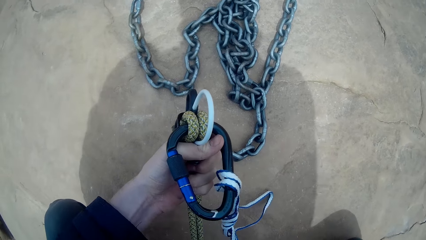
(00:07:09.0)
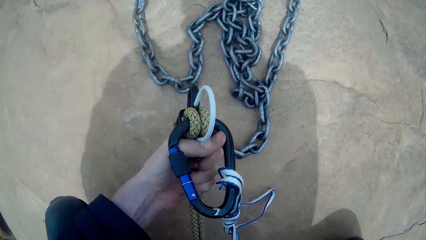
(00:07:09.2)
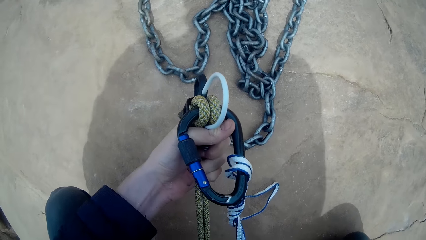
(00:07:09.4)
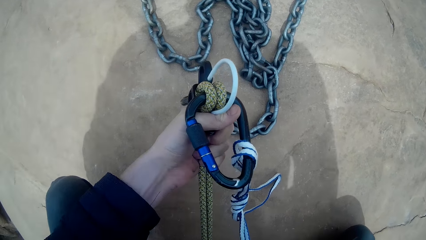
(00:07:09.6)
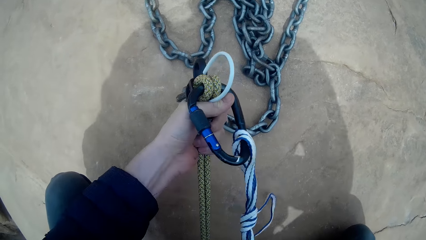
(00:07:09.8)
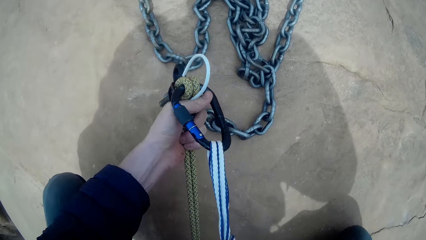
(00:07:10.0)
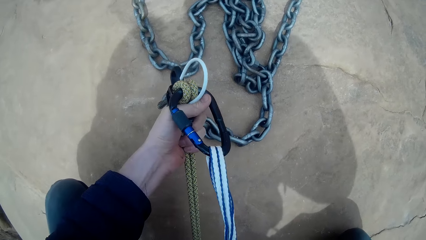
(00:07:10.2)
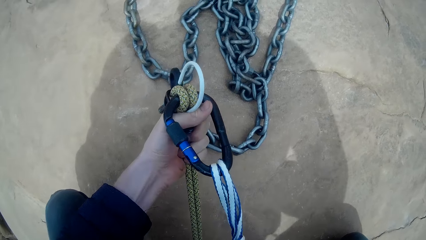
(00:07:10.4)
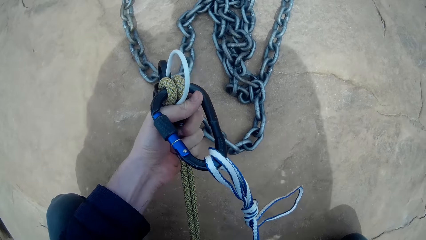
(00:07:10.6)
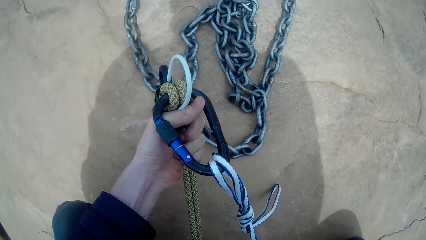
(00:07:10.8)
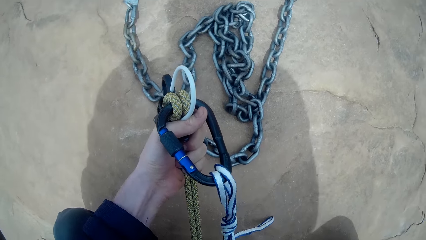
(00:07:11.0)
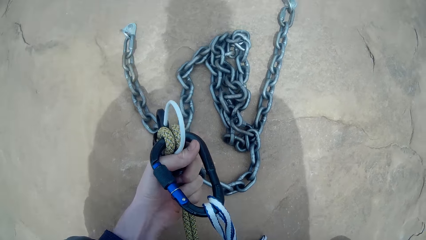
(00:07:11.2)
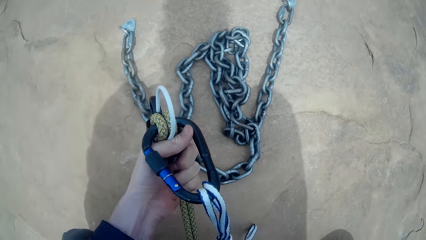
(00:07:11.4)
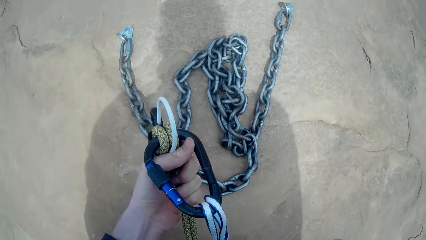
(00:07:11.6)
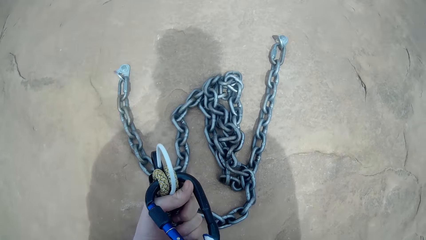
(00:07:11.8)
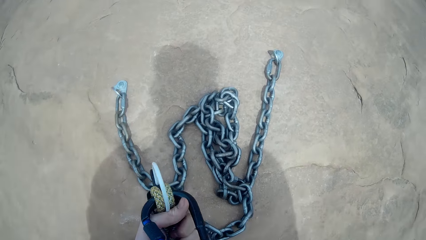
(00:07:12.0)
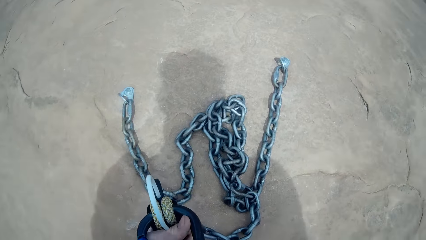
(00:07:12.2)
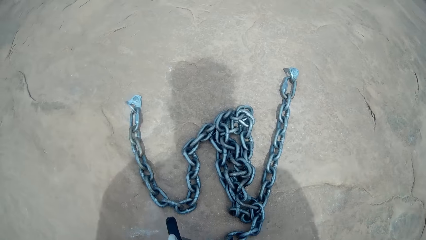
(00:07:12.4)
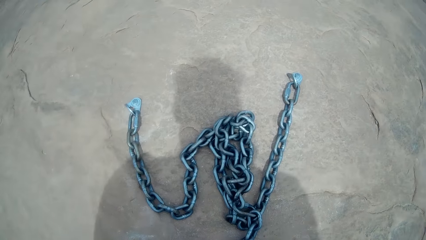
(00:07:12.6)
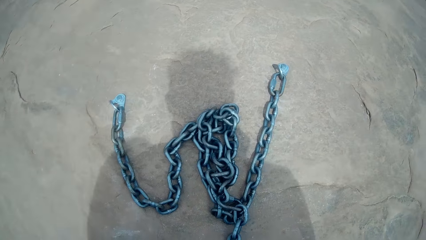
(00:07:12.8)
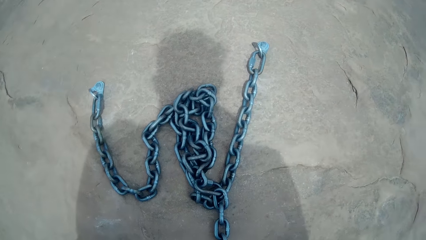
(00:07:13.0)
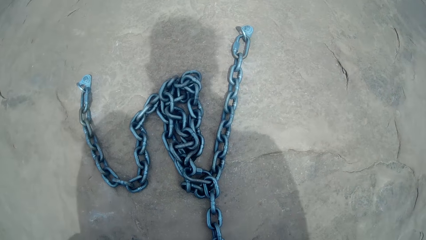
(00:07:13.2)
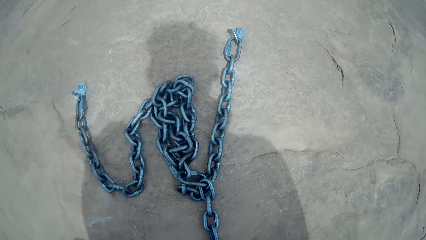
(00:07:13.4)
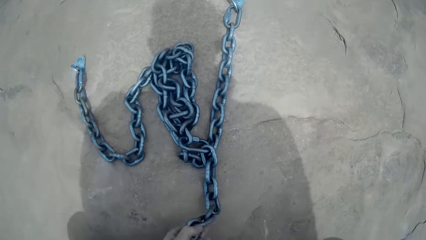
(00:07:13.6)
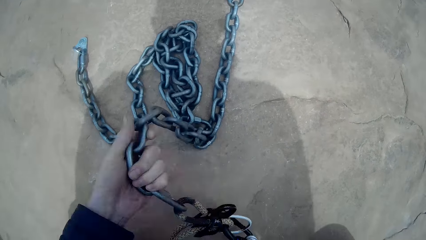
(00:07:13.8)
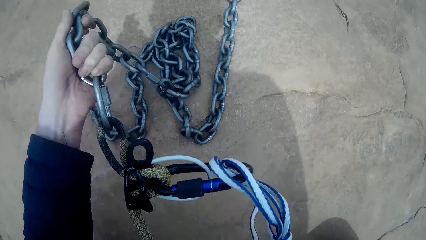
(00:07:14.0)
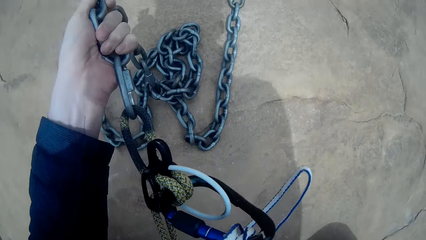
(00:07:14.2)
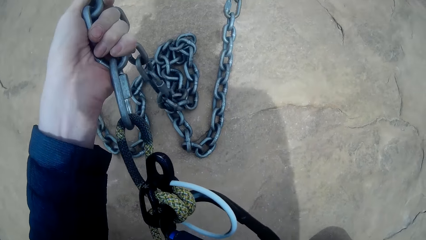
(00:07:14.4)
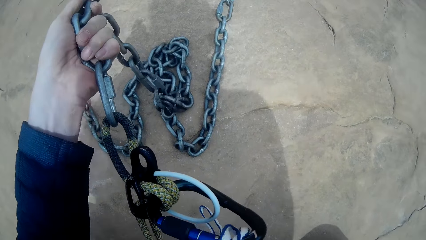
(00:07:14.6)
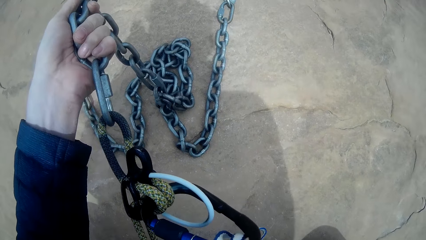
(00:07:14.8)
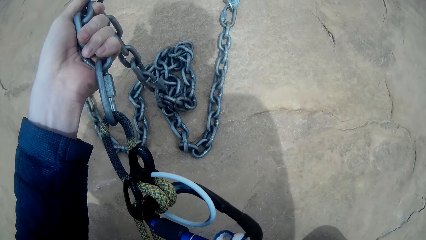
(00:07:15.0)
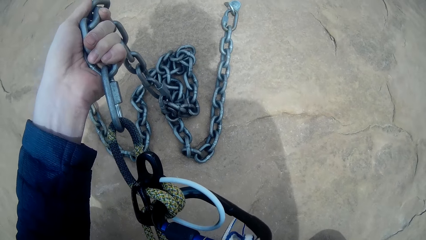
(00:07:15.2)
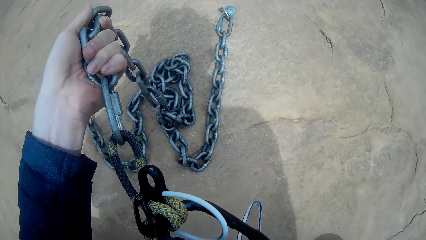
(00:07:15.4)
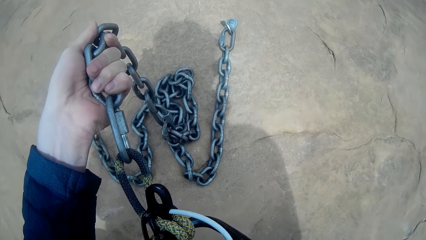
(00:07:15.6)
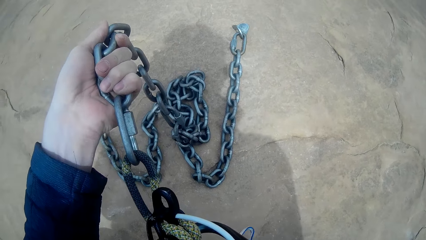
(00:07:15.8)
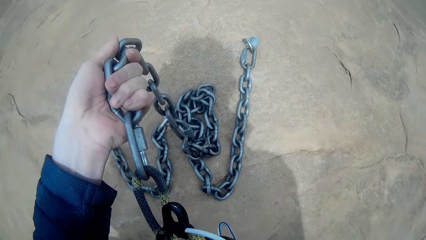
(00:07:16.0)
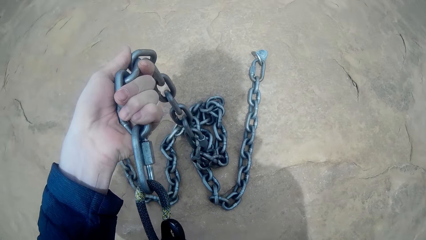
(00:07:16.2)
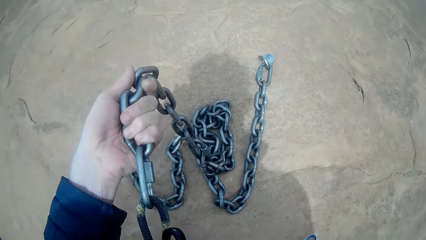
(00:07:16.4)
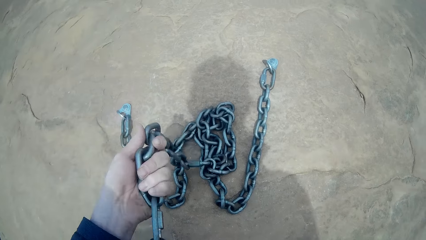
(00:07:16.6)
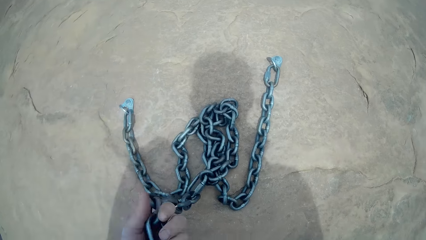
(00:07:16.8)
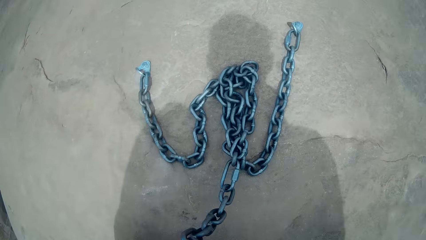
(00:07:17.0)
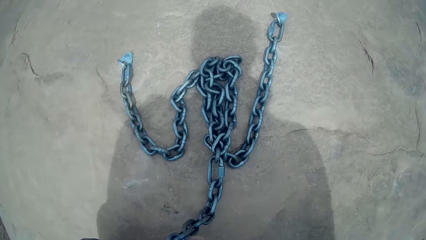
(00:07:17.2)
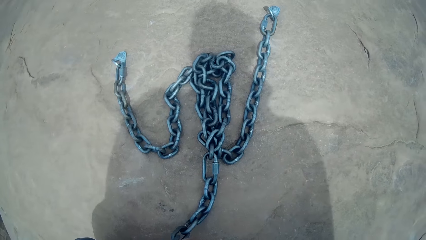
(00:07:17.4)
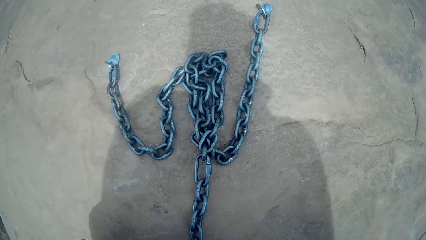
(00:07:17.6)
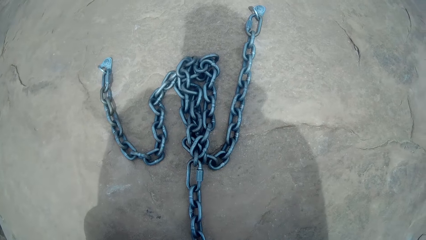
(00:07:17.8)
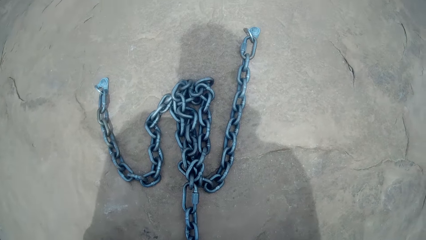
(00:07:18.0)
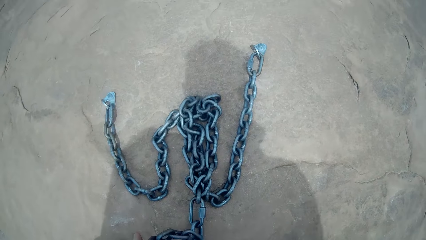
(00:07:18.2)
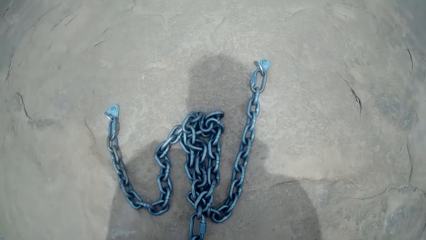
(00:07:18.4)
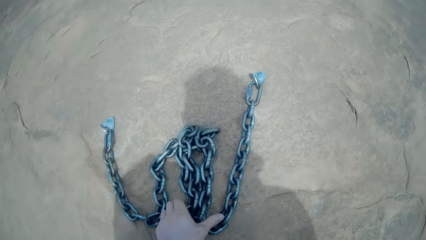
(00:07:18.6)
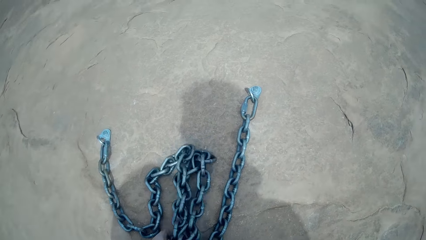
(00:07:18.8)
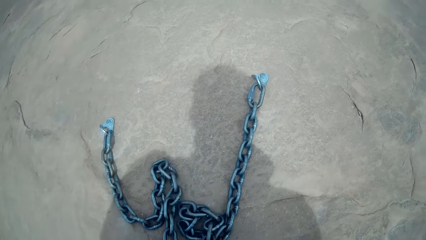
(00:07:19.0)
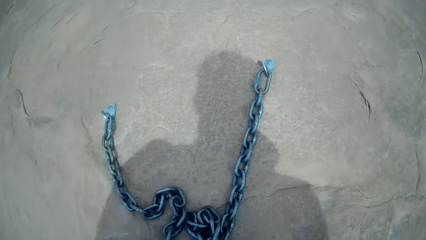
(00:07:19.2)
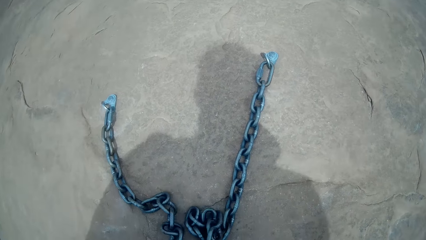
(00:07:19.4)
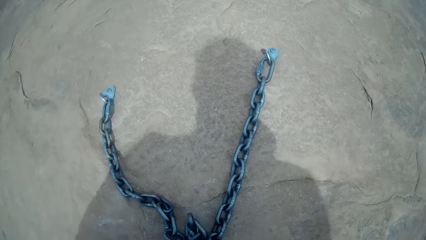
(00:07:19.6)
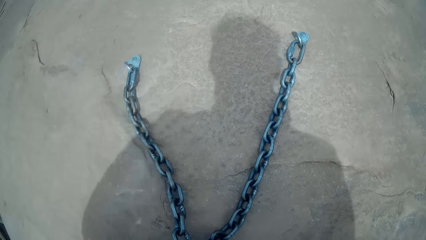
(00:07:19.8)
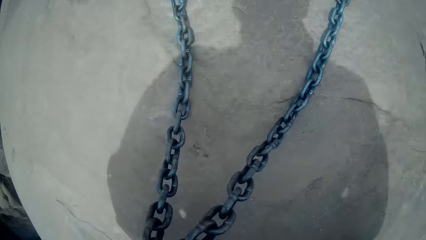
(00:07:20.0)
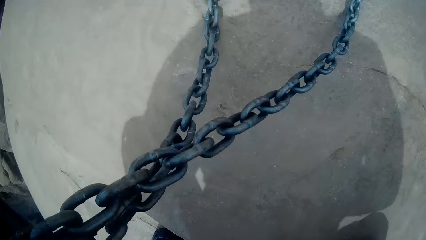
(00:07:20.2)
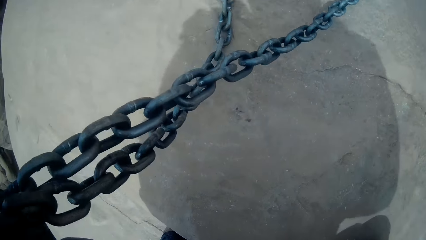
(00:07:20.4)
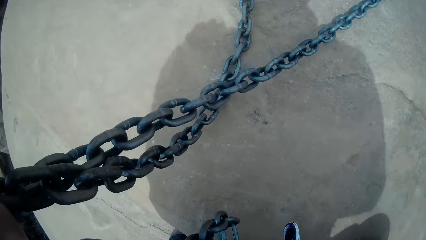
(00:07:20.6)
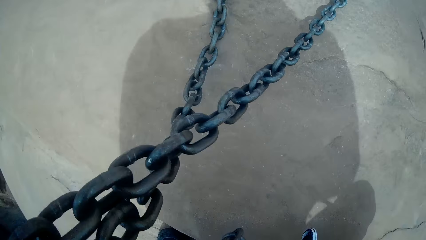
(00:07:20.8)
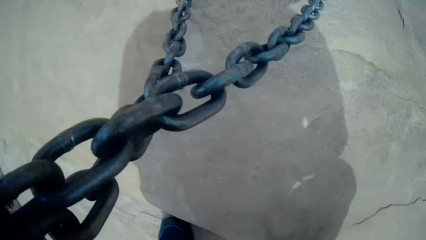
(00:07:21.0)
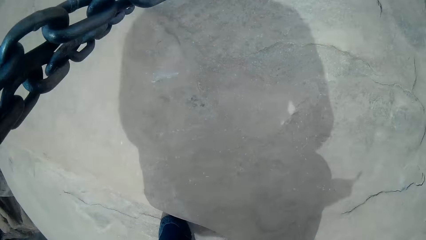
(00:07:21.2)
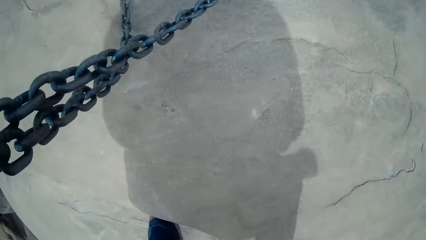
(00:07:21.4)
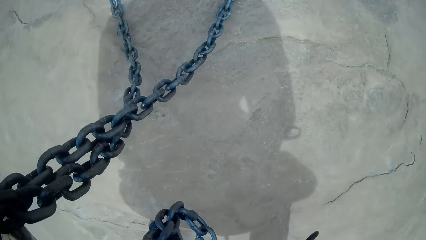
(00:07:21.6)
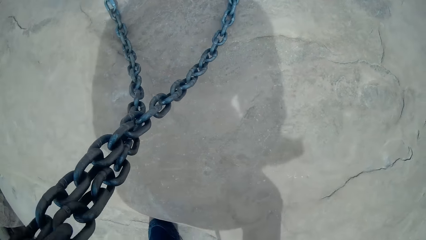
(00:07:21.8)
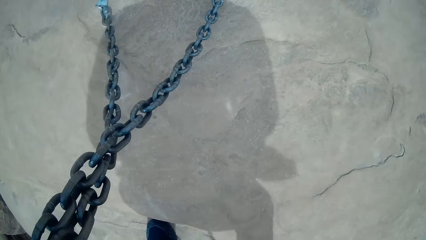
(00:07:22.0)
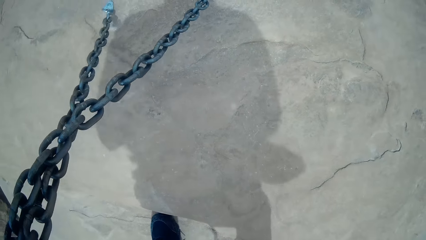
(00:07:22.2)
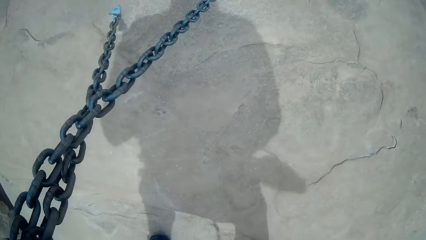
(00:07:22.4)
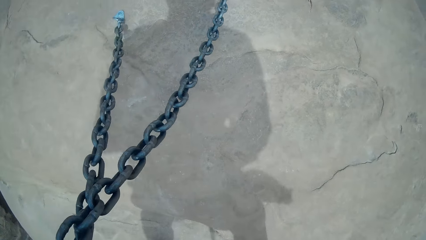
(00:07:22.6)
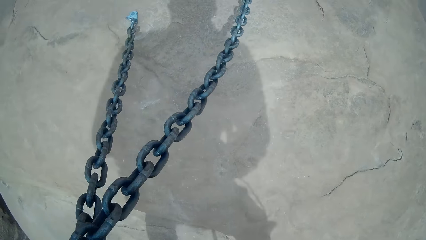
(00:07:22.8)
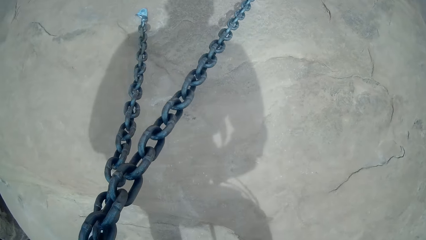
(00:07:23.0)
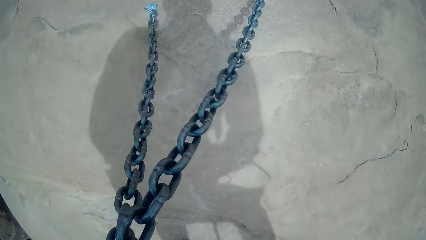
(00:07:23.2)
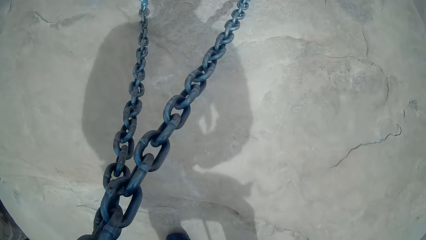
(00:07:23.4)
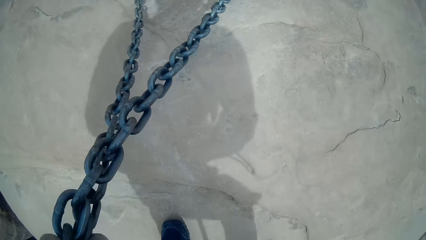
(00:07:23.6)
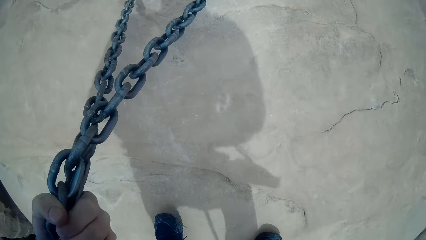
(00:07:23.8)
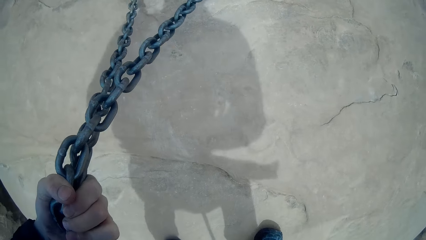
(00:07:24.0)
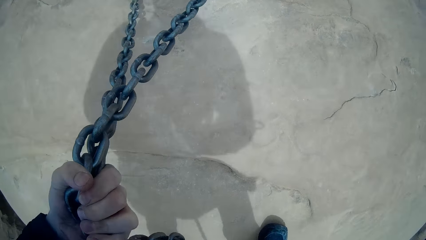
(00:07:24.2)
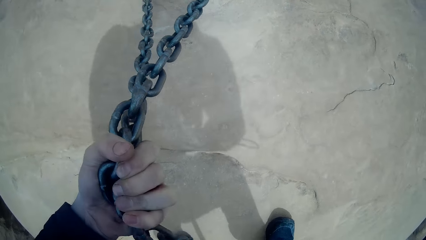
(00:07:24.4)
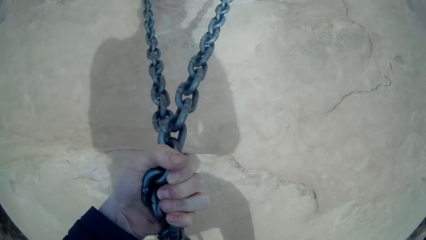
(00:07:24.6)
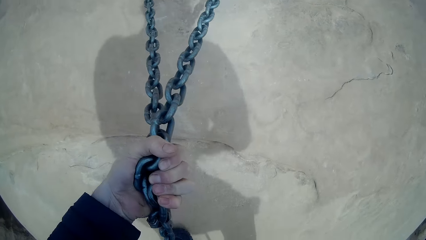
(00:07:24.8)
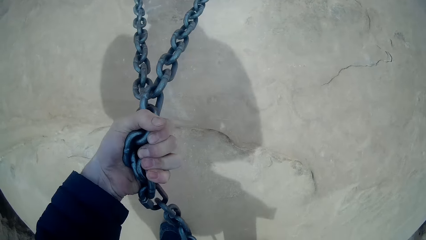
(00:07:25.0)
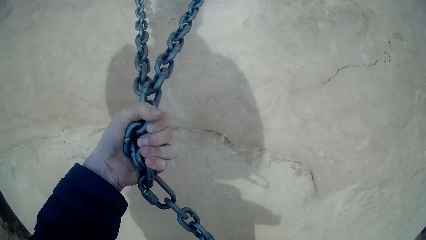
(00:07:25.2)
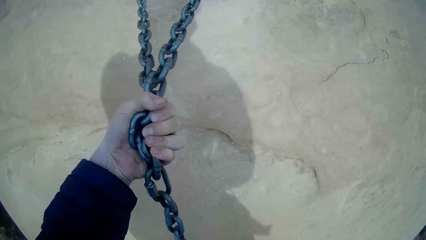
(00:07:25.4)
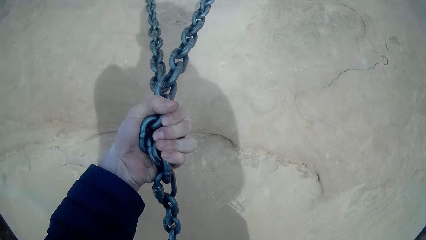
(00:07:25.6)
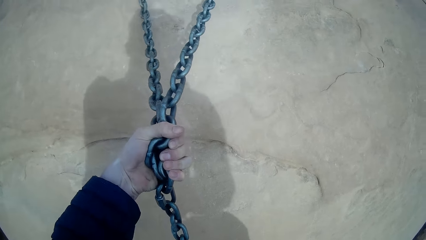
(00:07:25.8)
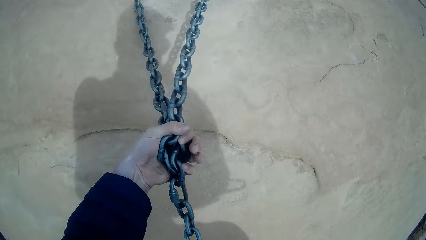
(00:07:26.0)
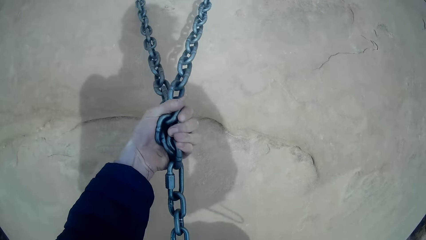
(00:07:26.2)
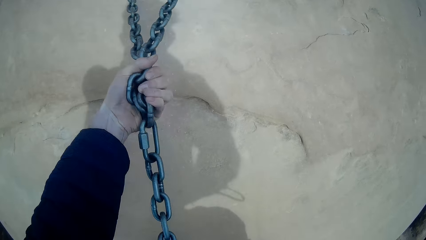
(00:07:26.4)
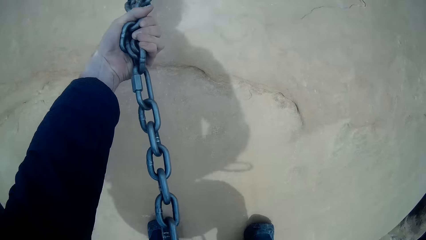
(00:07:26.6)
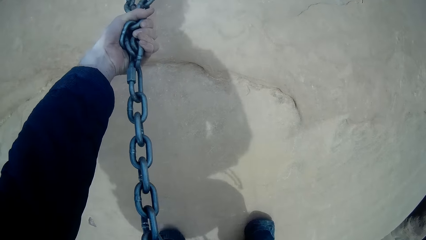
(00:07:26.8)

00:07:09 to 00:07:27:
The camera wearer looks at something. They hold the chain. They get down the mountain. They drag the chain.
